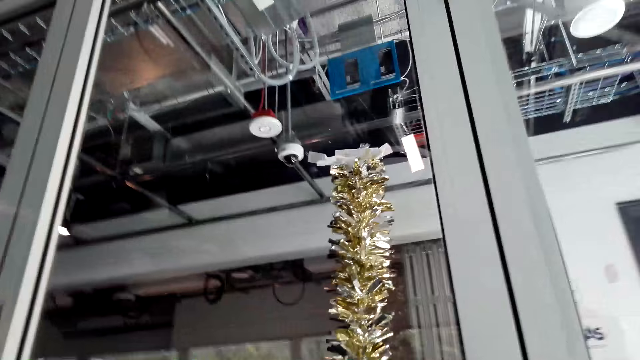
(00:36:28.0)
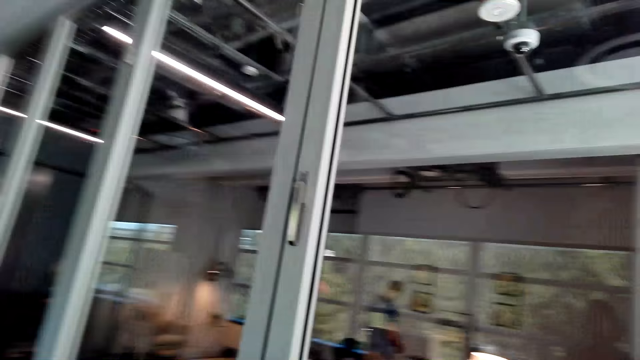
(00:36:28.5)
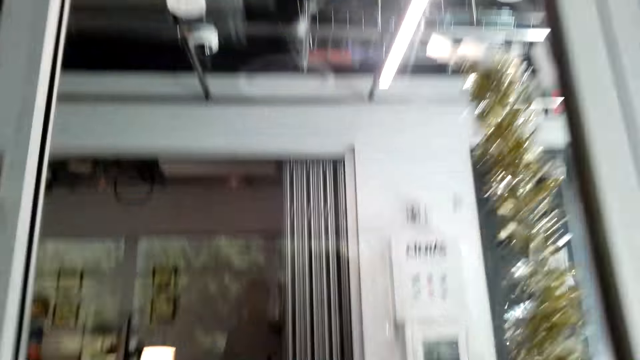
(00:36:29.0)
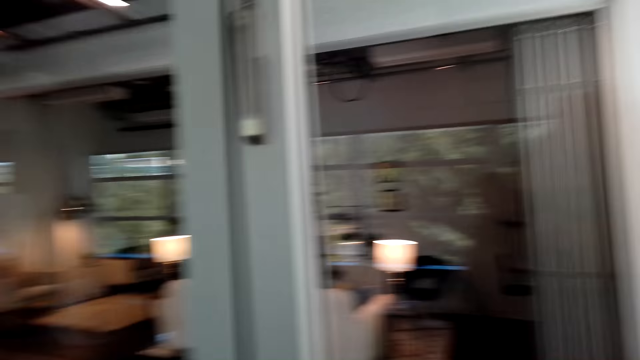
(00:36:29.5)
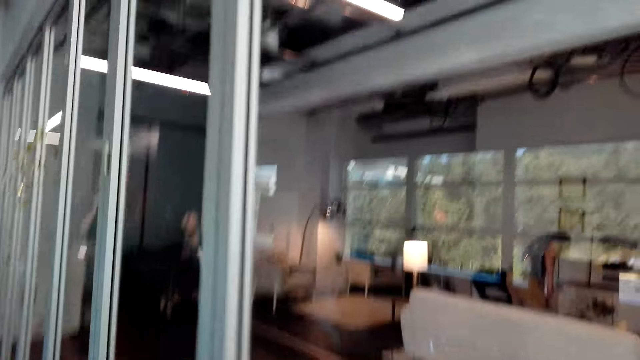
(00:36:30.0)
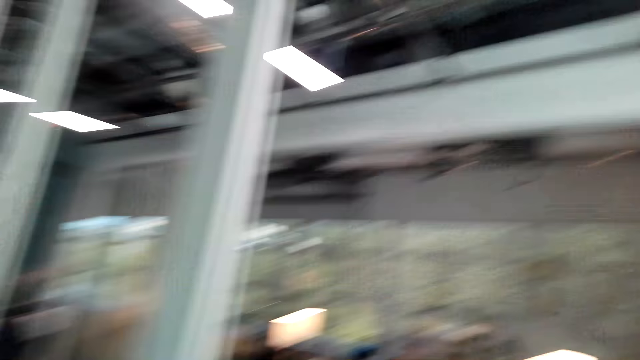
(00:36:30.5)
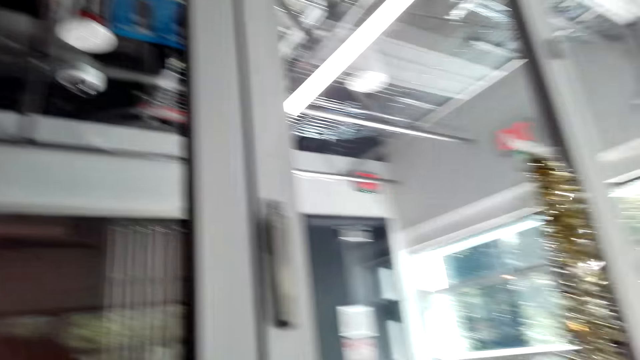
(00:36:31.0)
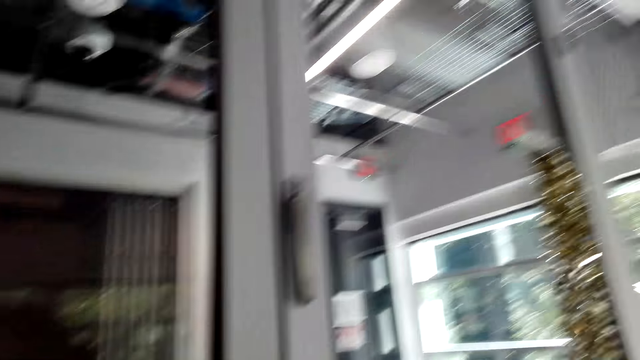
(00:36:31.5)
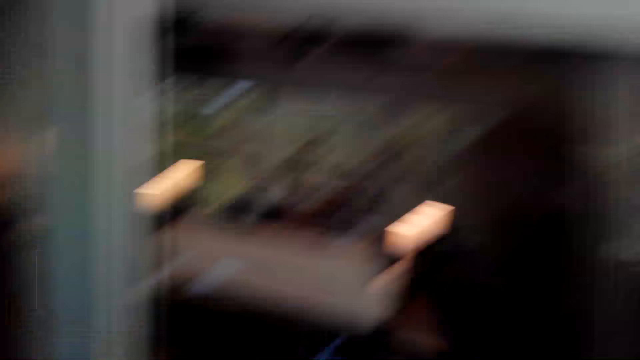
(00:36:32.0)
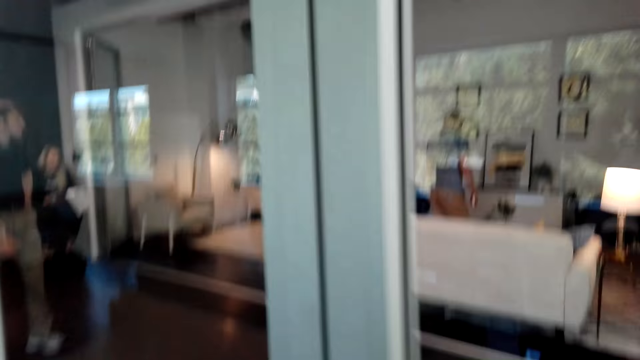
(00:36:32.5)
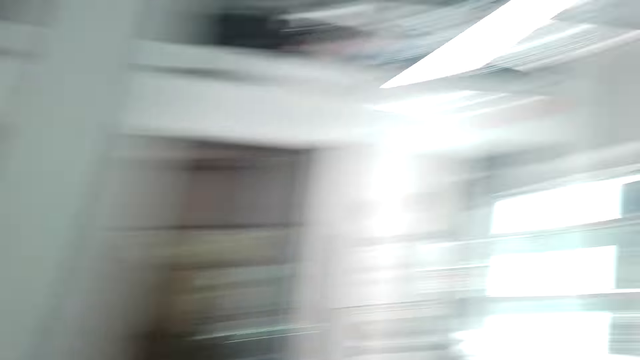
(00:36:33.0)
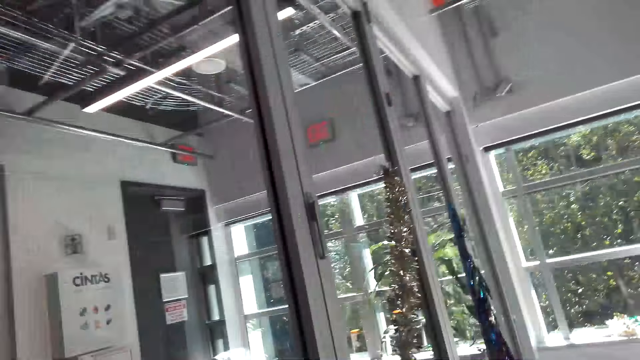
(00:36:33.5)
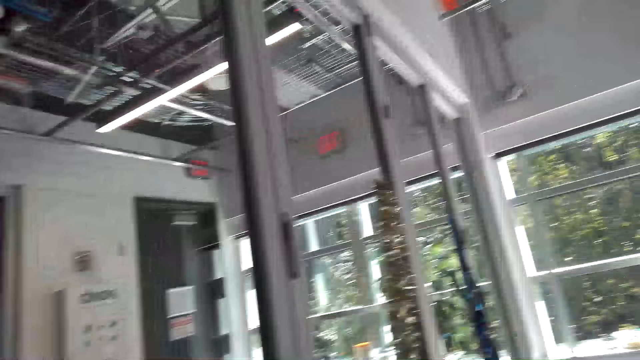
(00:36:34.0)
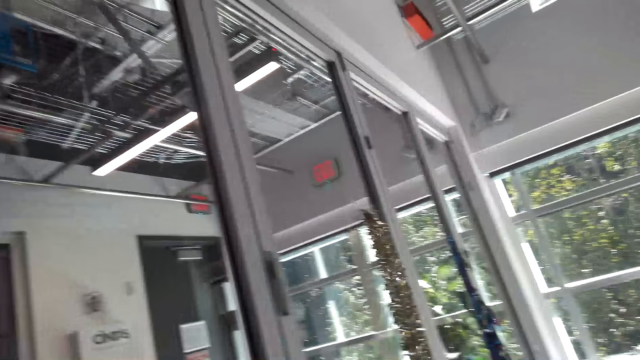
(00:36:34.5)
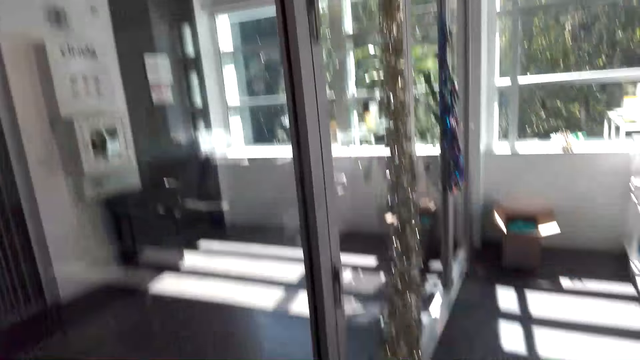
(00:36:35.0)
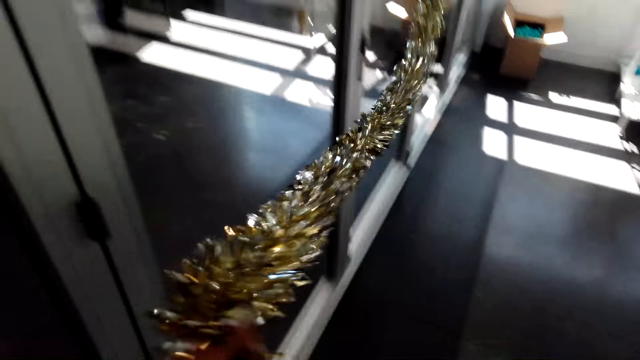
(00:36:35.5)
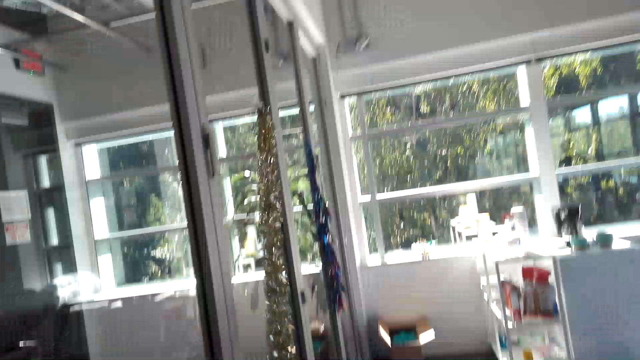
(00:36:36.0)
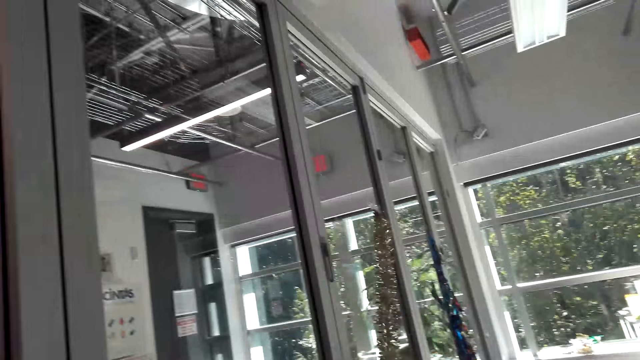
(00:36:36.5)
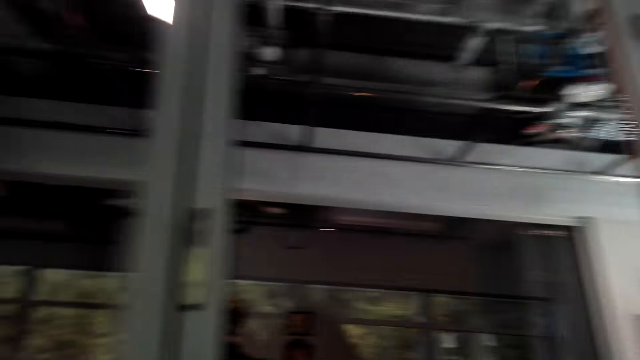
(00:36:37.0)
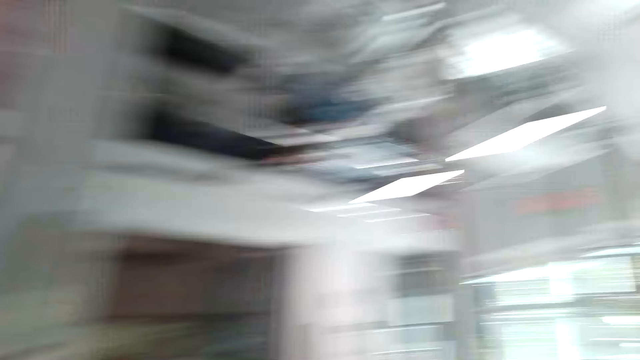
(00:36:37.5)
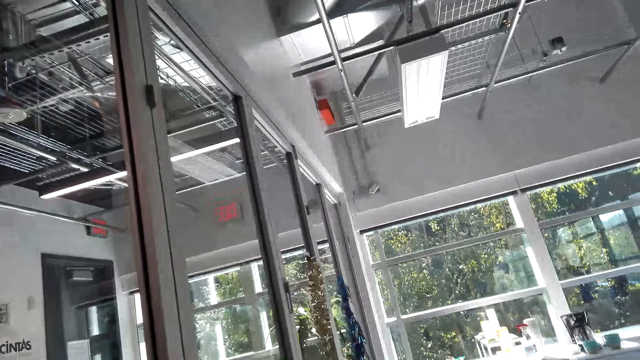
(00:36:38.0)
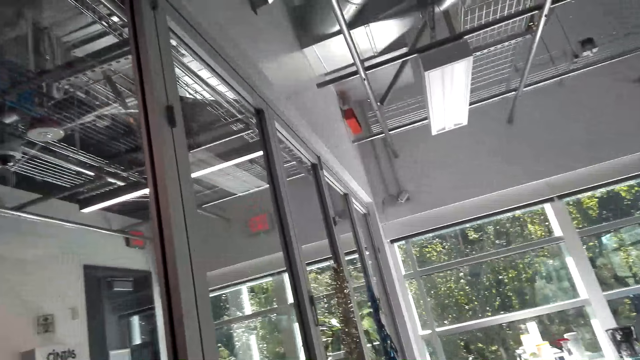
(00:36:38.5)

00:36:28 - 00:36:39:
The camera wearer walks around the room. They talk to a man. They hold a decoration.

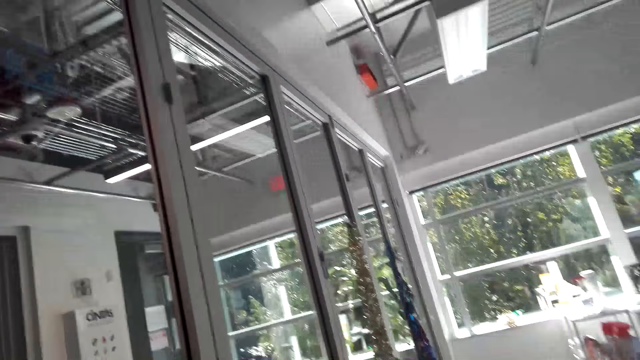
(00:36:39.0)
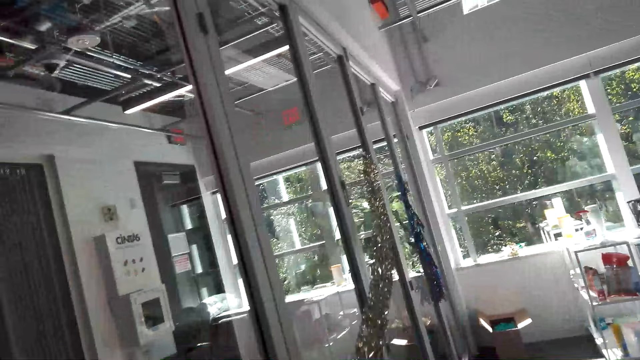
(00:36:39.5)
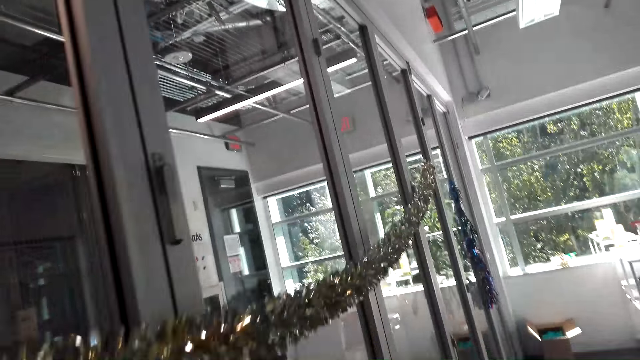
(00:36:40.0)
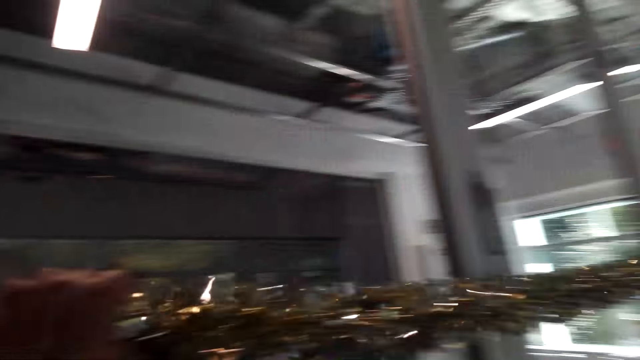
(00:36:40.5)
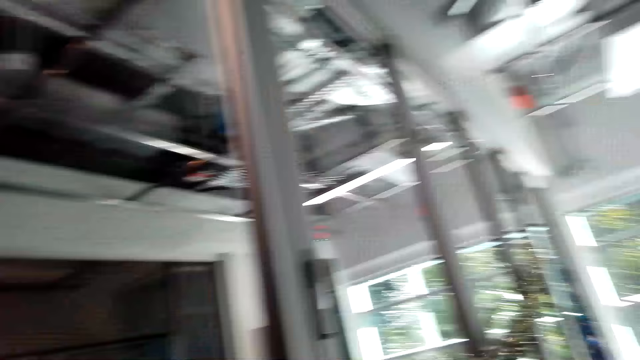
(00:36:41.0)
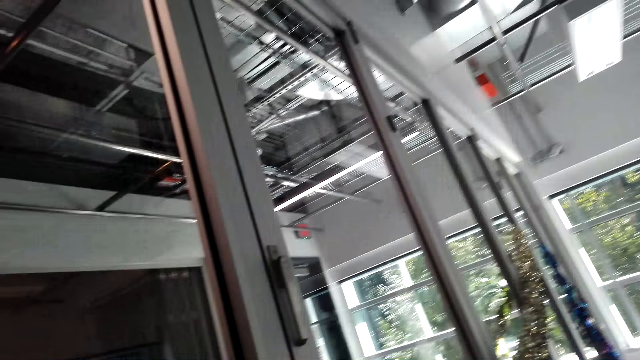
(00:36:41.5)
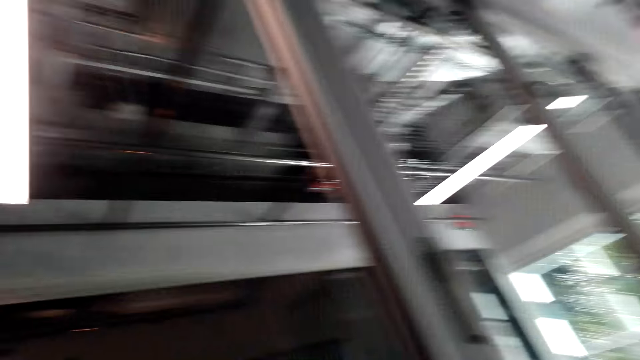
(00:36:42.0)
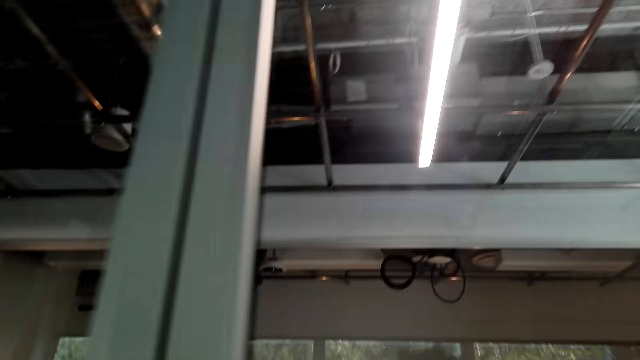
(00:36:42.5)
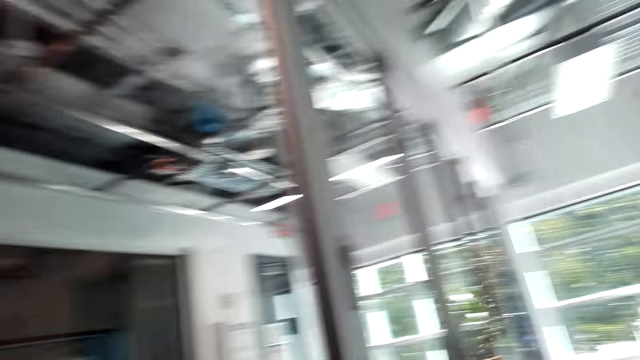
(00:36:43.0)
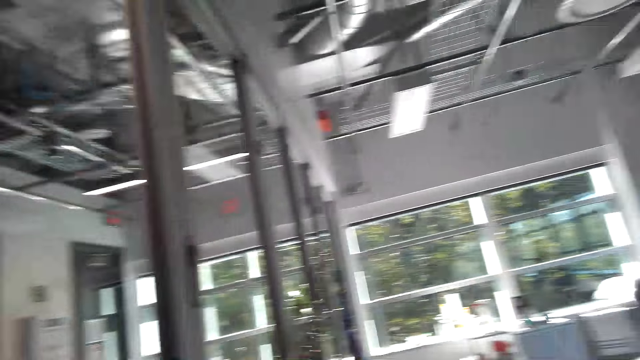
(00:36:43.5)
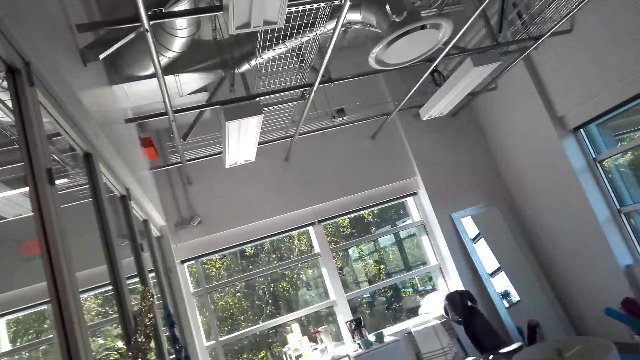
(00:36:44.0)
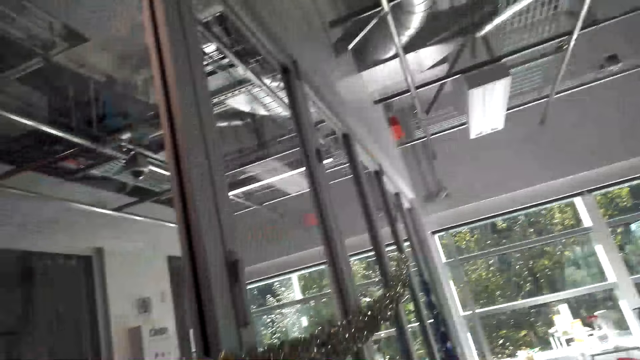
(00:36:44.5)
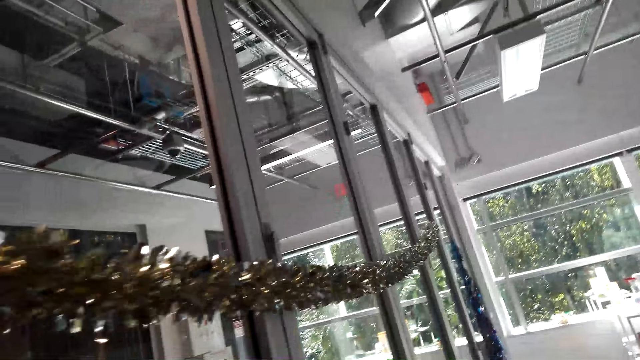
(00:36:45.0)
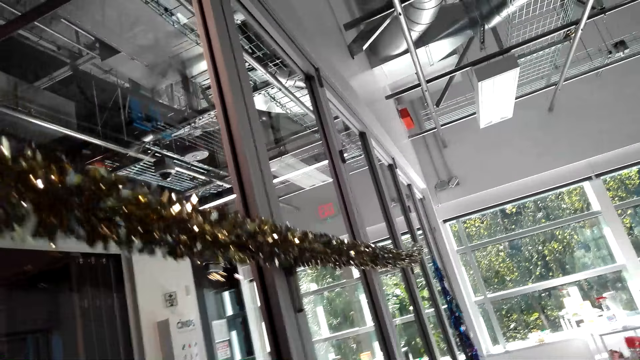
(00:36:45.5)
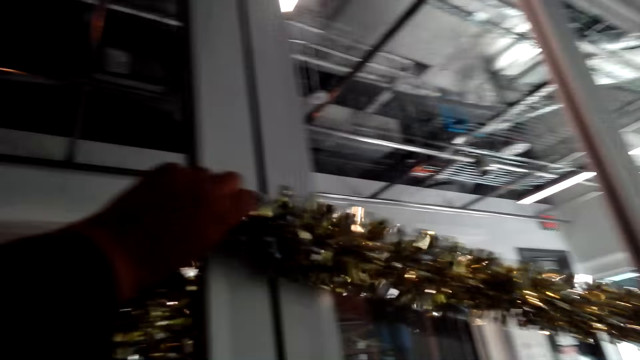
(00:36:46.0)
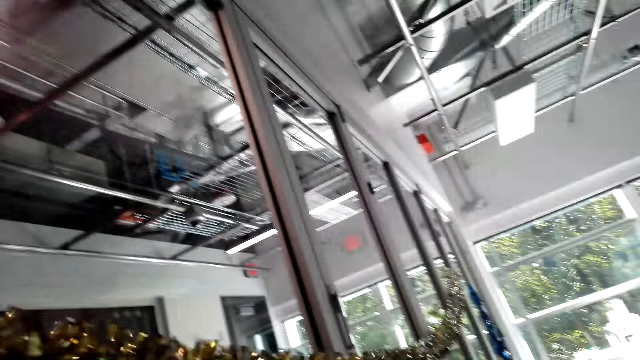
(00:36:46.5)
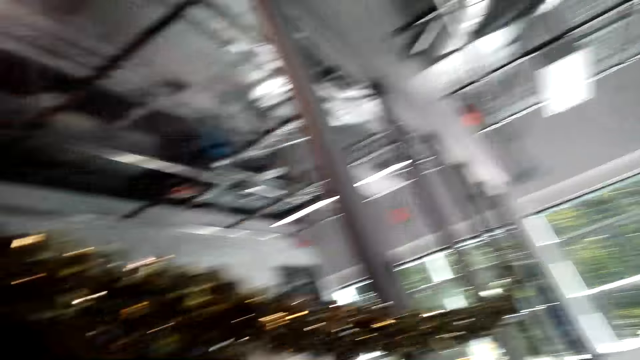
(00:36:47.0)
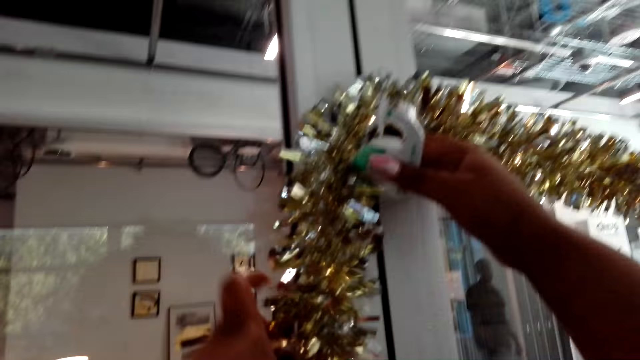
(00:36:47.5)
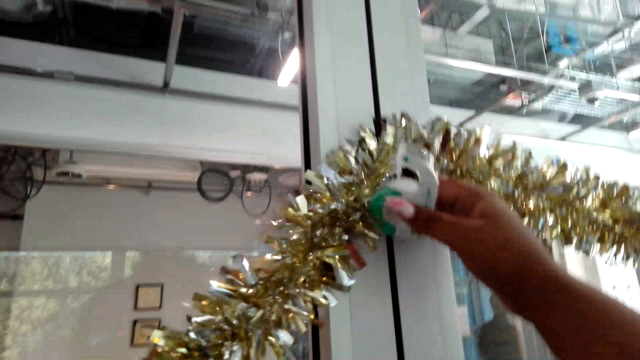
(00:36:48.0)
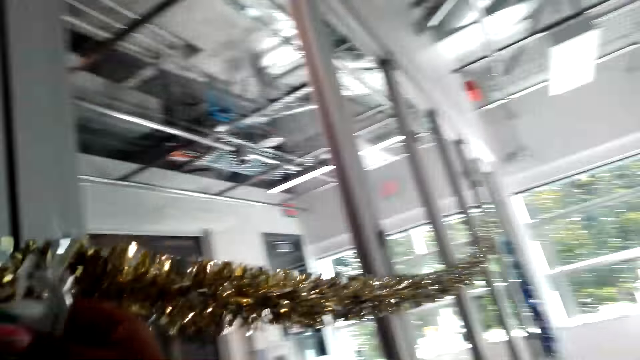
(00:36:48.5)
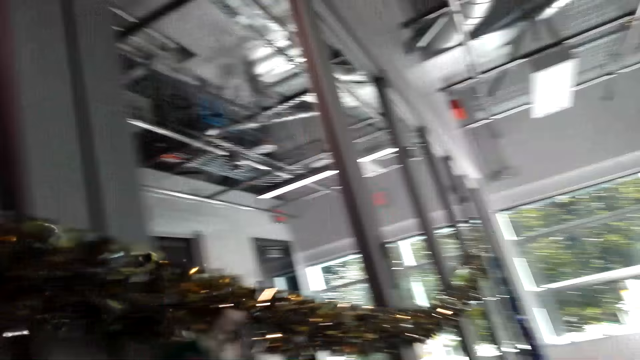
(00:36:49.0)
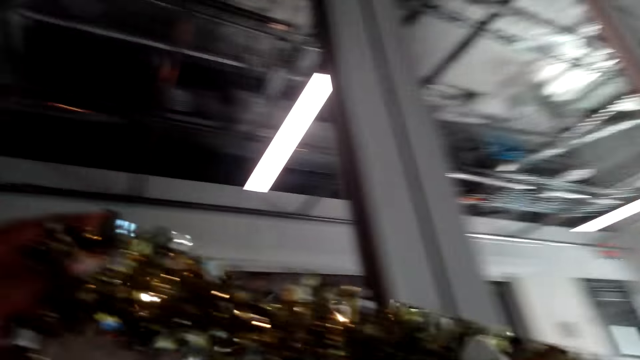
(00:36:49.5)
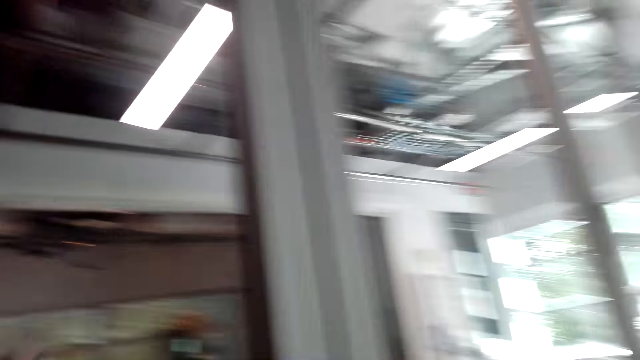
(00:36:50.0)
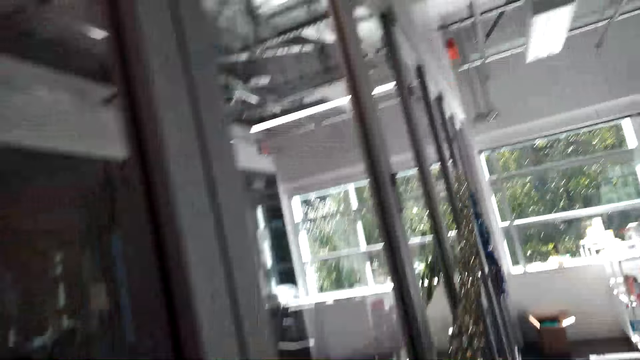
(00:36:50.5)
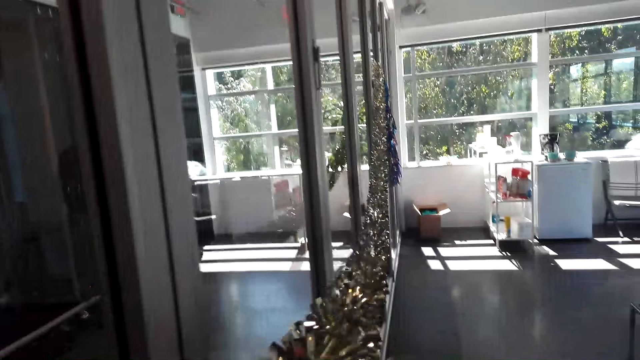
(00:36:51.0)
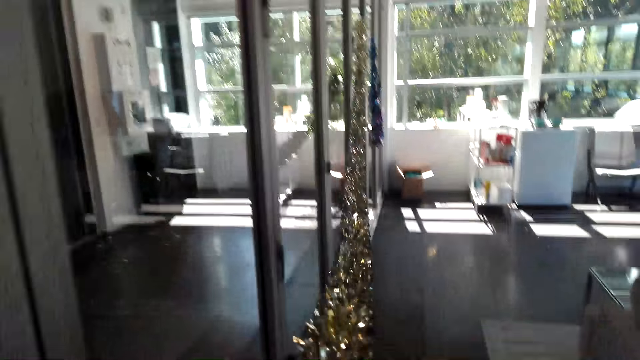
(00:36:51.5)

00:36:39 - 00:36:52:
The camera wearer aligns the flower. They lift a decoration. They lift the decoration again.
